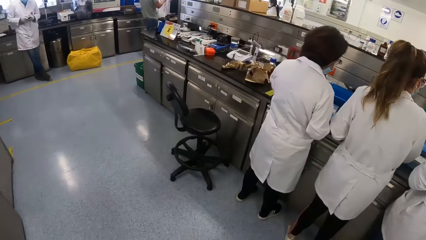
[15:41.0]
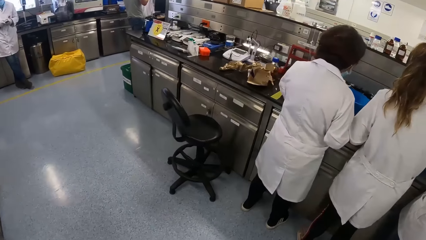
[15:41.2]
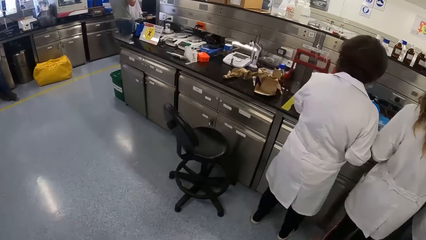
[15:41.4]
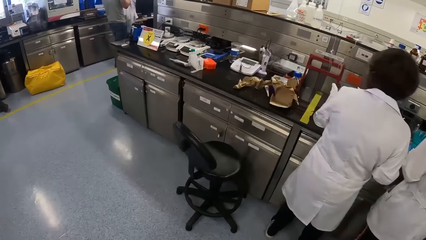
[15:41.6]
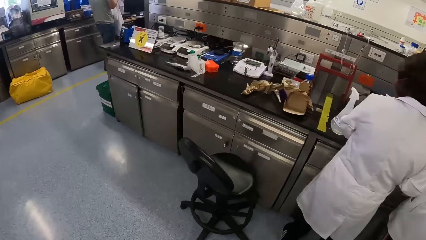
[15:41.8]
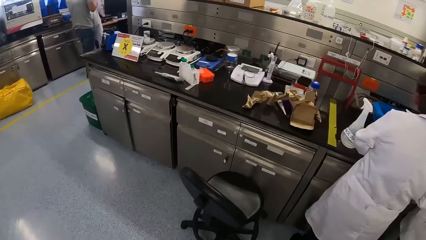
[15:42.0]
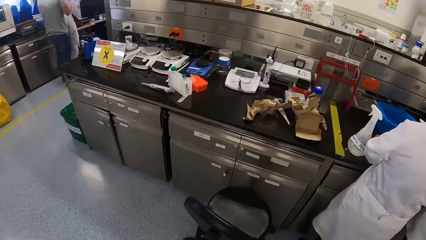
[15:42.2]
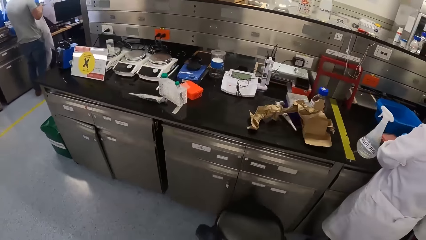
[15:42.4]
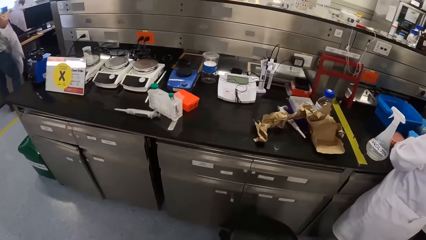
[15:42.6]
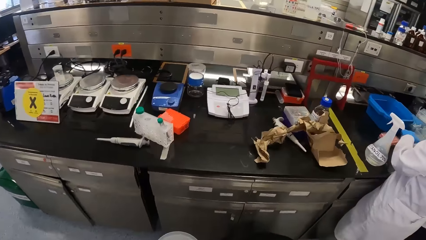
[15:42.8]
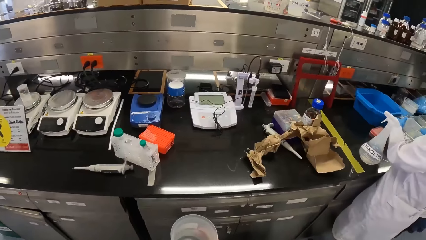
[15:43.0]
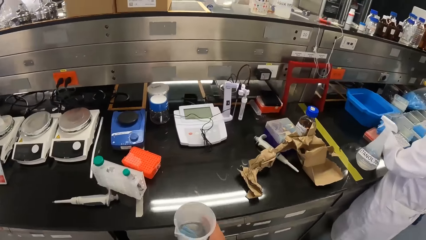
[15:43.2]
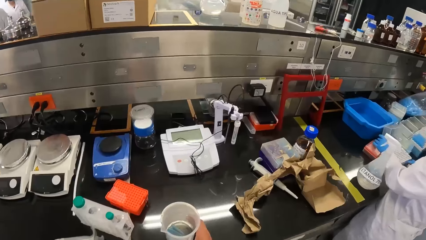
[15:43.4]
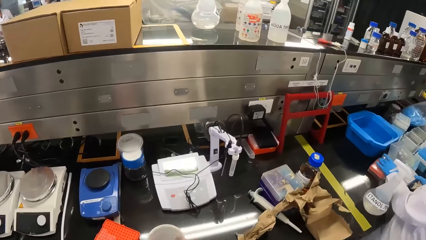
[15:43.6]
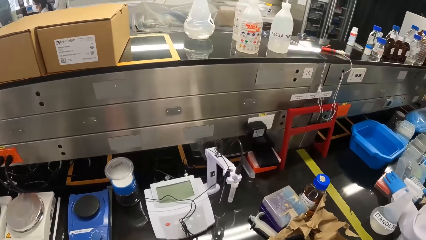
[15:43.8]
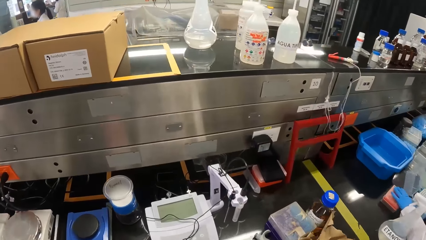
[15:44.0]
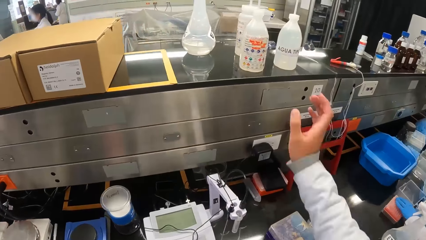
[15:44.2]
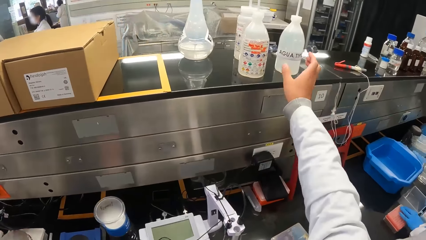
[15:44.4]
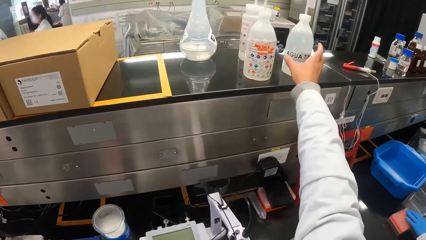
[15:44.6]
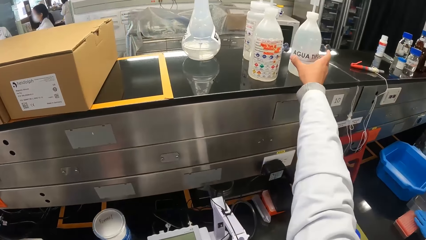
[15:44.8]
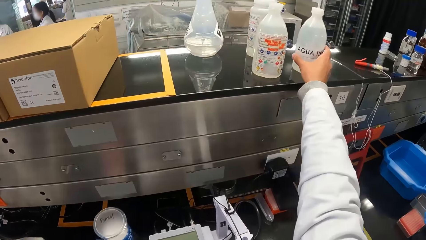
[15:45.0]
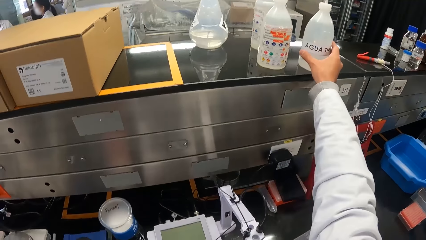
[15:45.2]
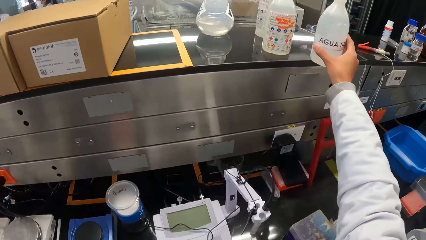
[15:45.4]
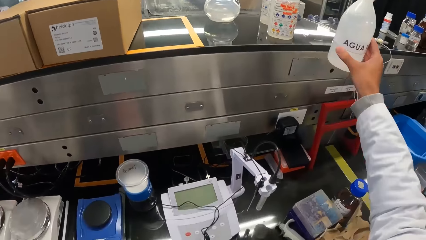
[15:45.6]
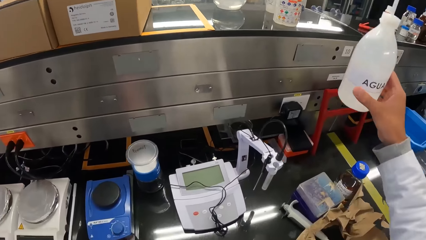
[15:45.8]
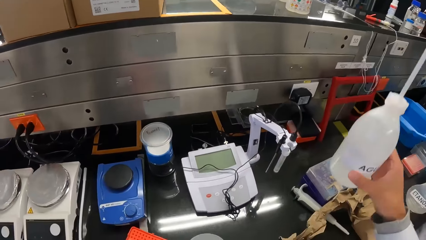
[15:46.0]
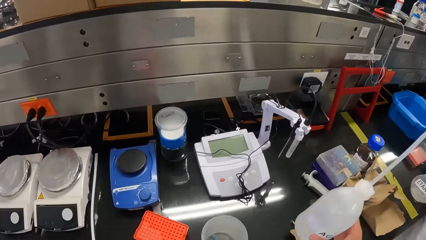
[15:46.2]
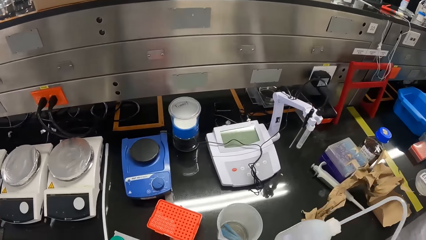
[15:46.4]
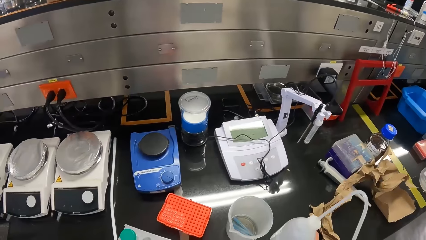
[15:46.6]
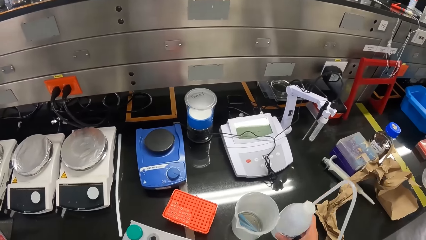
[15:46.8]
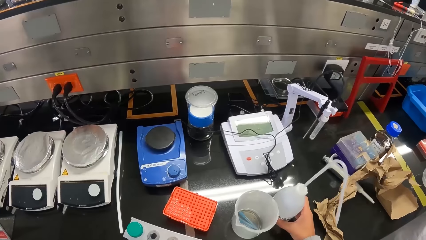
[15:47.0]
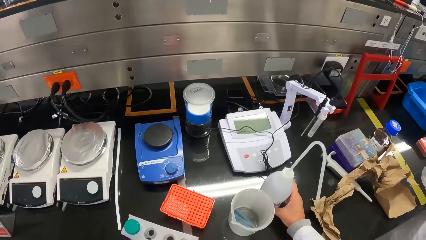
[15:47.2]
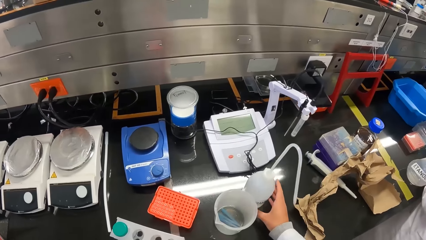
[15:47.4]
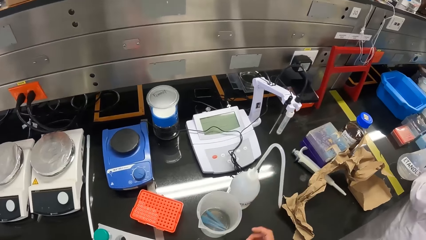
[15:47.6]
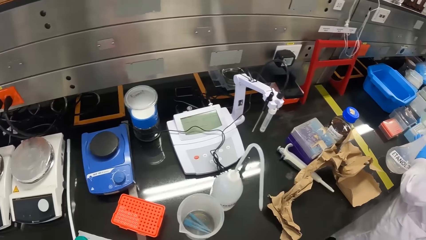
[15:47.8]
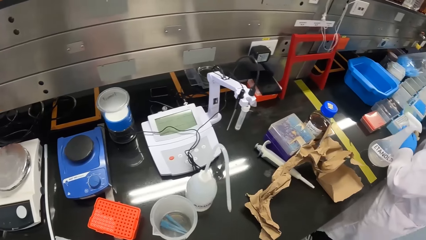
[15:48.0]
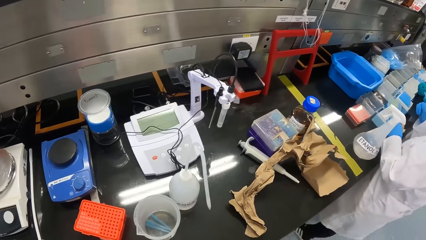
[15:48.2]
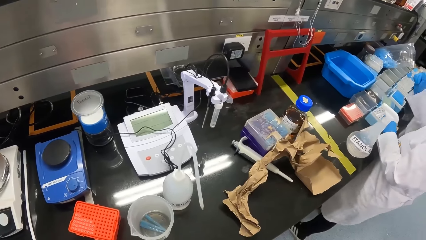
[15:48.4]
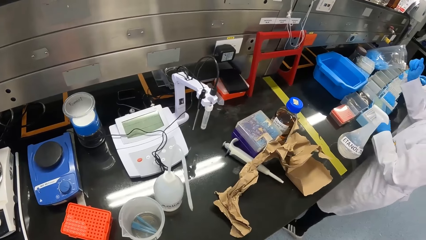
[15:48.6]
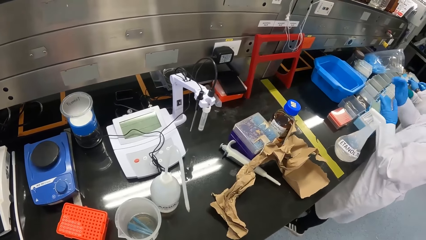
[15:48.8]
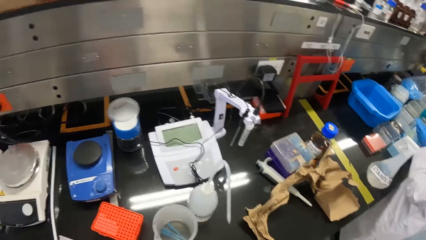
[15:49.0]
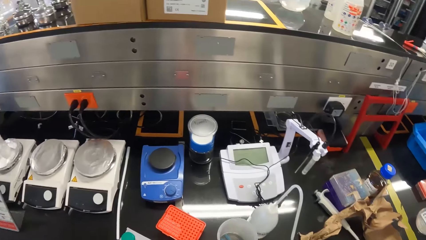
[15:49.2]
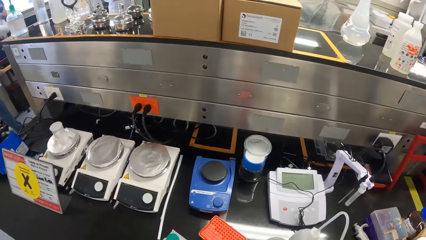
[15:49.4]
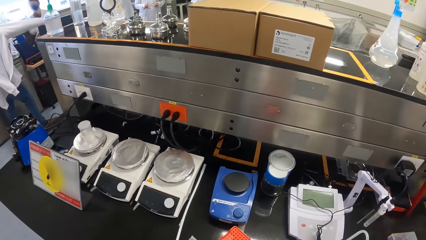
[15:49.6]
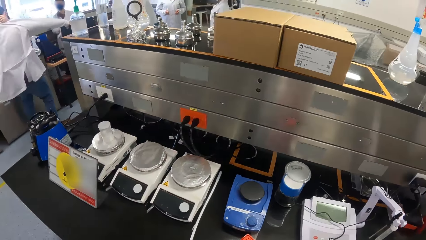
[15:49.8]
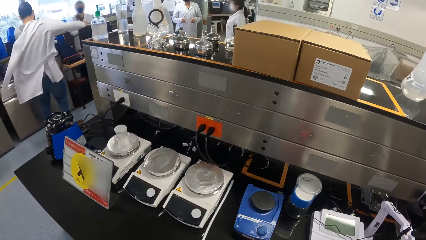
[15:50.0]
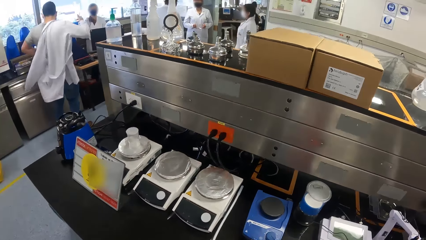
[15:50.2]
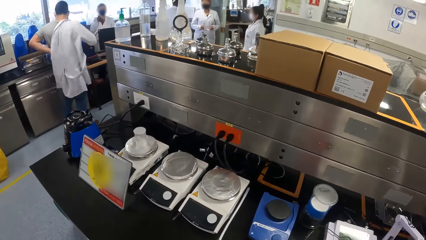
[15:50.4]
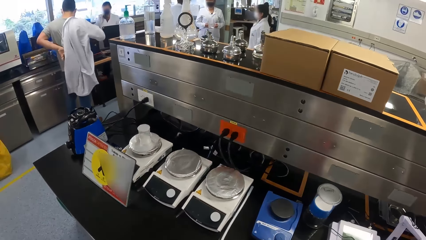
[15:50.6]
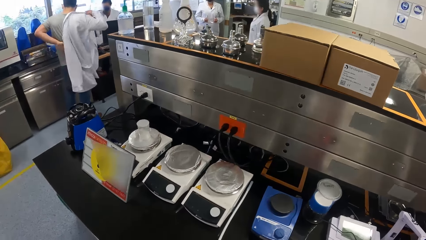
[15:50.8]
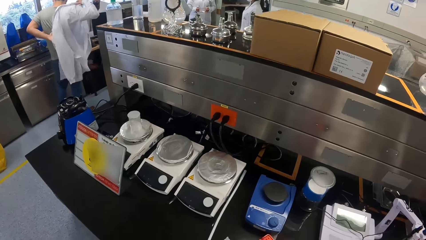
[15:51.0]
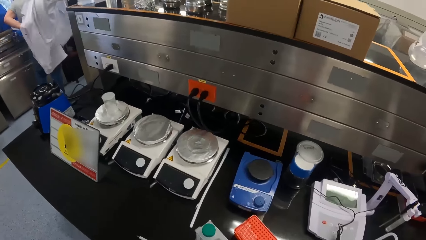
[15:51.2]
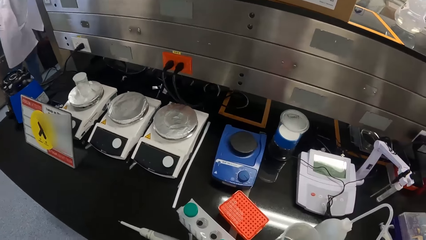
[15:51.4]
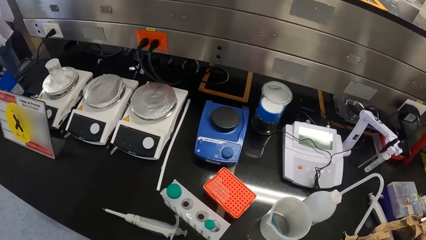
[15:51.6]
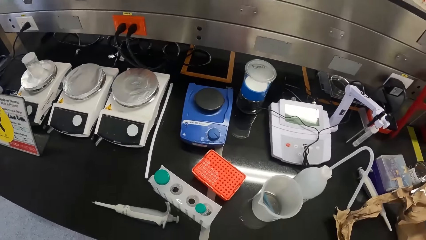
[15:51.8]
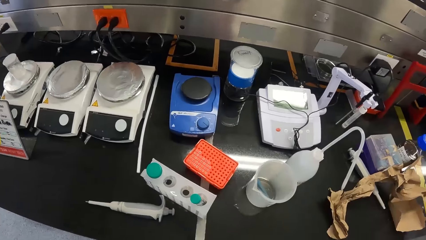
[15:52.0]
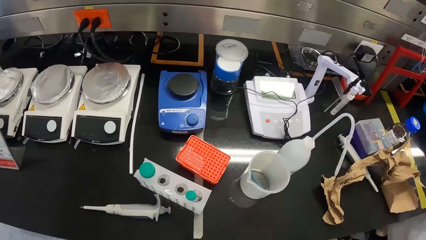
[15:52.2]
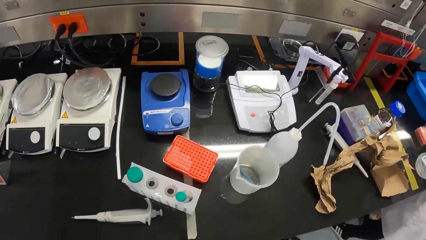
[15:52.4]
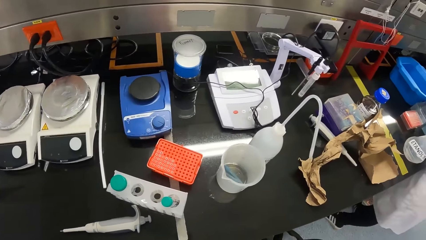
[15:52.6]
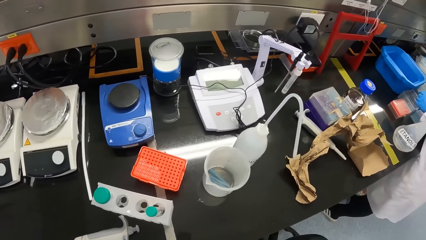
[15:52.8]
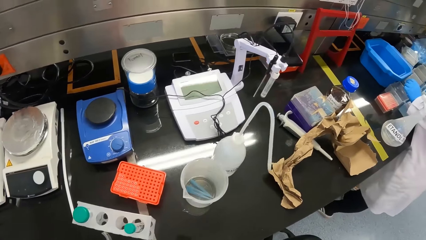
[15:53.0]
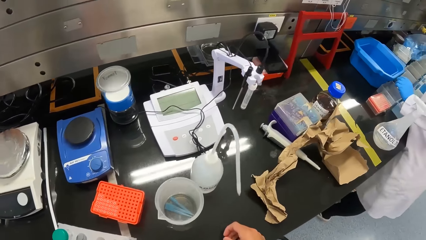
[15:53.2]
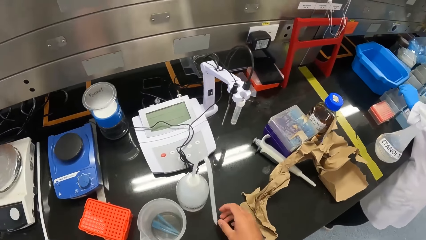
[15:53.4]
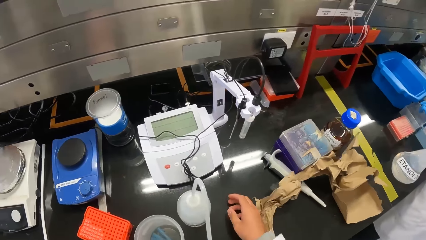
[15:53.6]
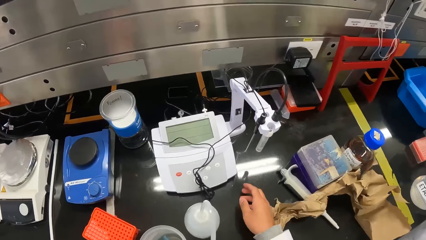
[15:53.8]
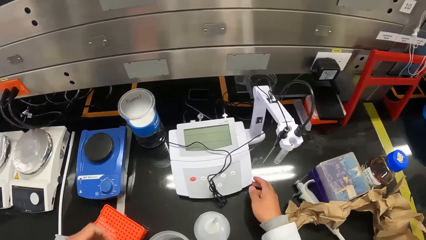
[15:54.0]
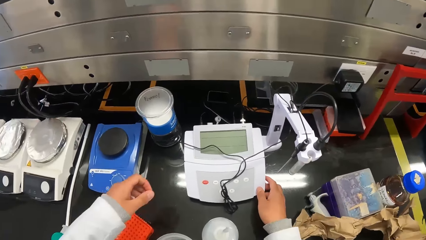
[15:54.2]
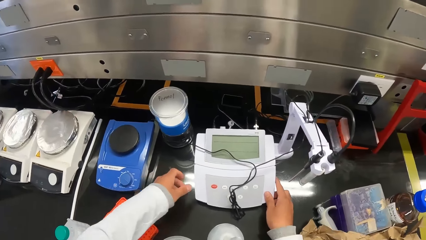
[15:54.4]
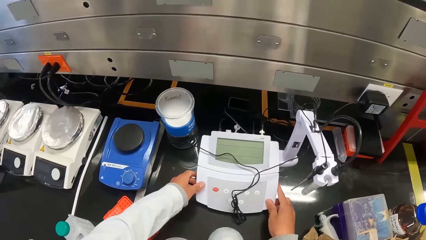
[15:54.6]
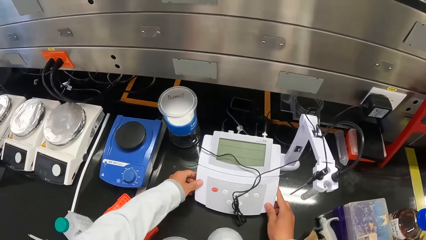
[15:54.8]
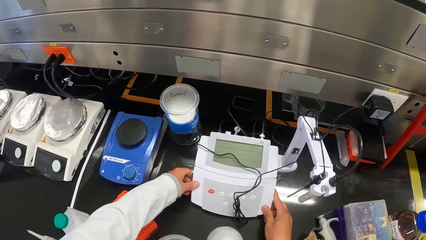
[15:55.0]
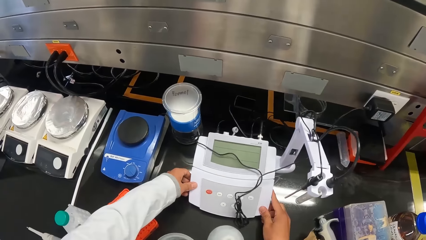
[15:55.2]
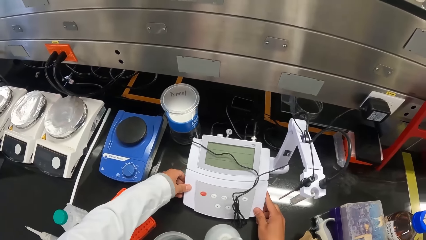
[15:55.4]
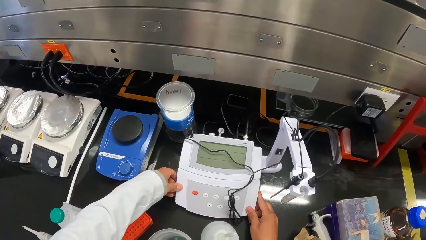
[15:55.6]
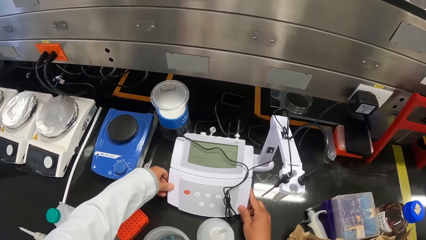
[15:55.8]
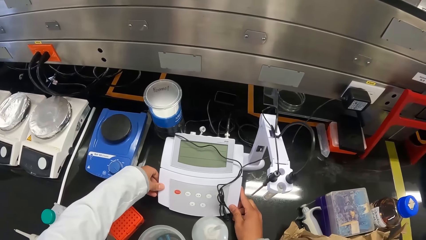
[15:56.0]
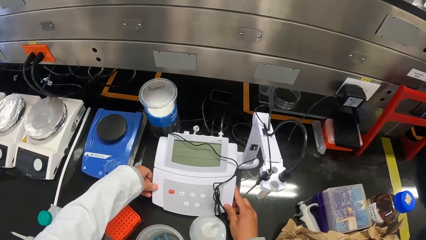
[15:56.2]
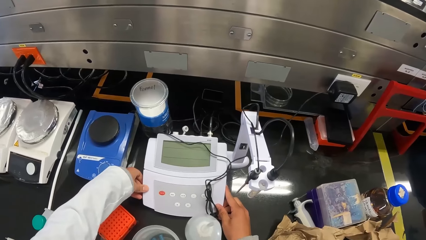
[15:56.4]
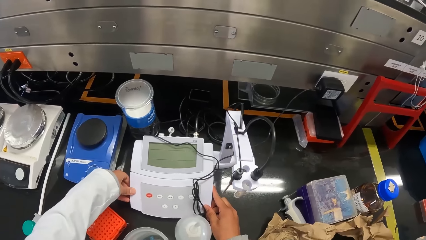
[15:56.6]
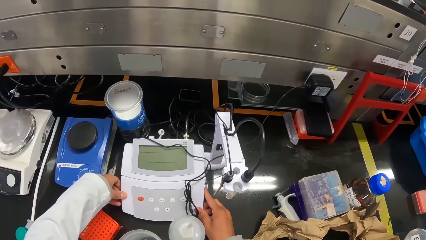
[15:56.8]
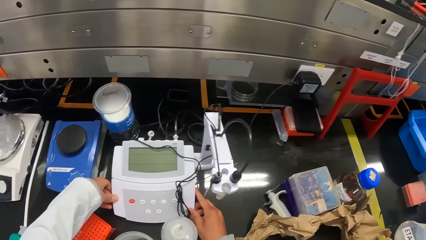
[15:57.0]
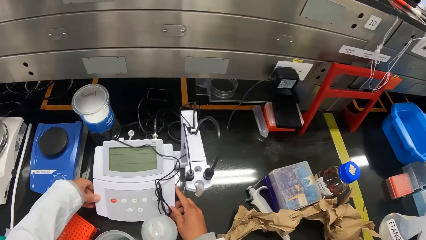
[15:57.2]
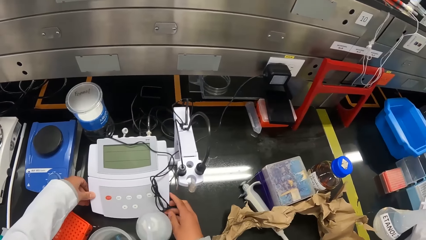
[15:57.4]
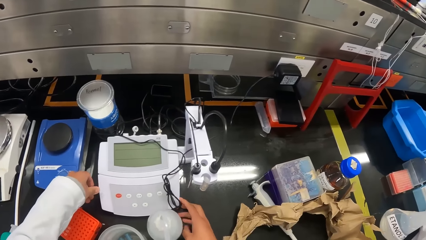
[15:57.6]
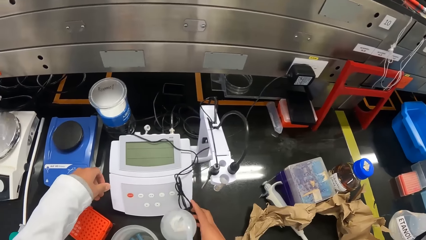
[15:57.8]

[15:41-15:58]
The camera wearer places the beaker in his right hand on the workstation. The woman moves a test tube rack on the workstation with her left hand. The camera wearer picks up a wash bottle from on top of the workstation with his right hand. He places the wash bottle in his right hand on the workstation. A man wears a lab coat with his left hand. The camera wearer looks around. He touches a pH meter or weighing balance on the workstation with his right hand. He moves the pH meter on the workstation with both hands.
